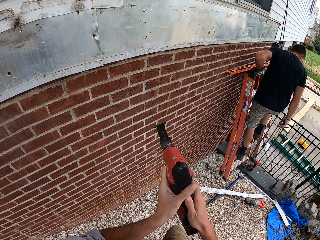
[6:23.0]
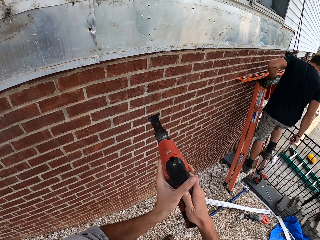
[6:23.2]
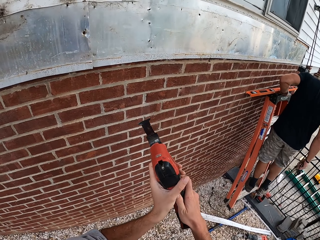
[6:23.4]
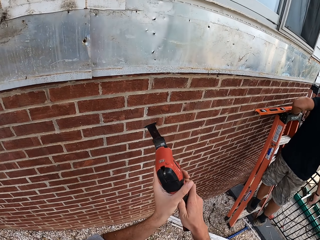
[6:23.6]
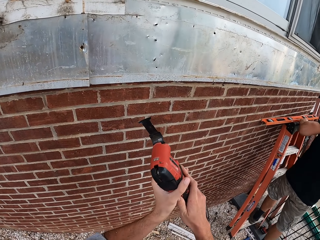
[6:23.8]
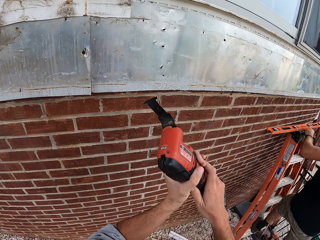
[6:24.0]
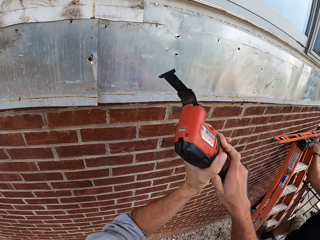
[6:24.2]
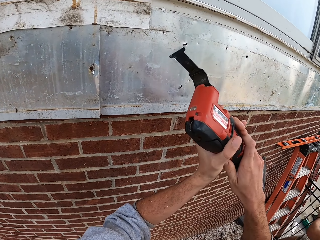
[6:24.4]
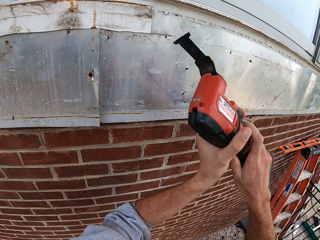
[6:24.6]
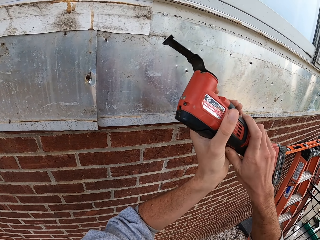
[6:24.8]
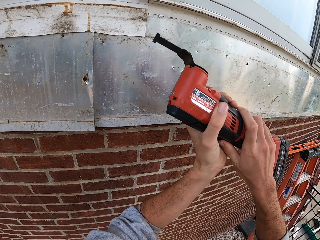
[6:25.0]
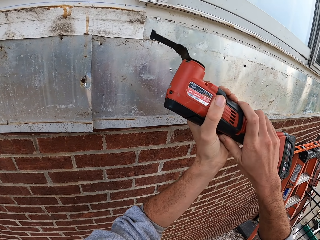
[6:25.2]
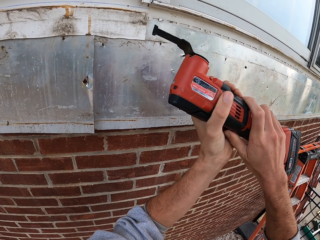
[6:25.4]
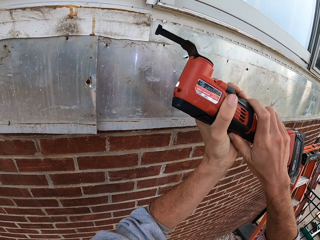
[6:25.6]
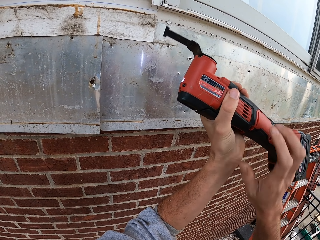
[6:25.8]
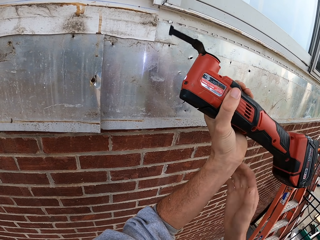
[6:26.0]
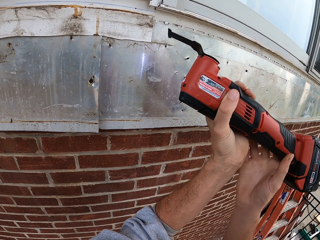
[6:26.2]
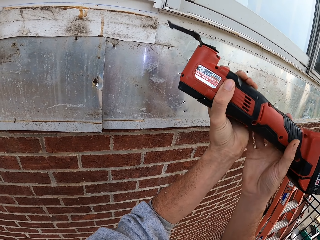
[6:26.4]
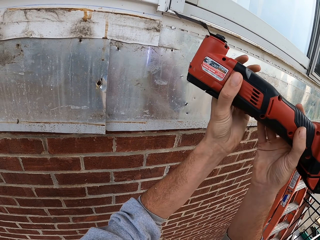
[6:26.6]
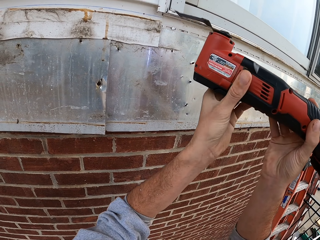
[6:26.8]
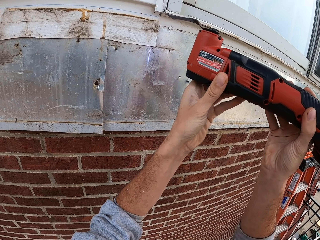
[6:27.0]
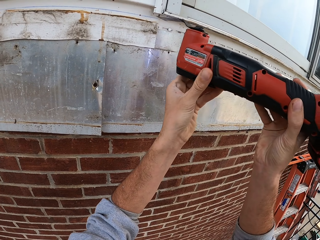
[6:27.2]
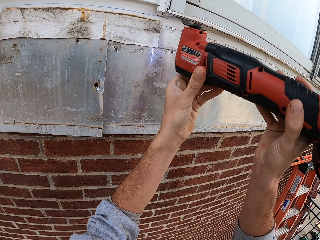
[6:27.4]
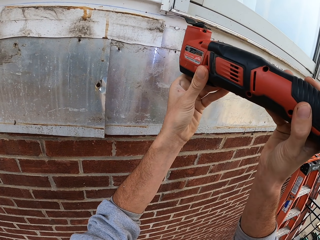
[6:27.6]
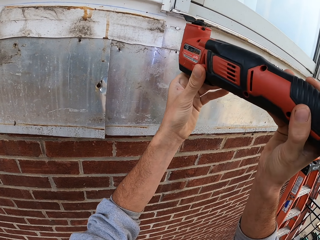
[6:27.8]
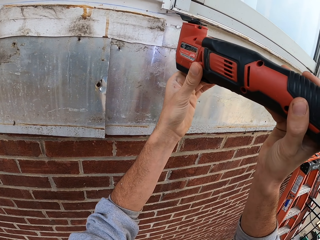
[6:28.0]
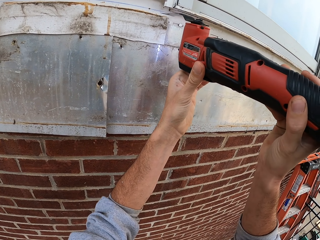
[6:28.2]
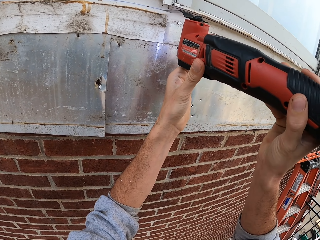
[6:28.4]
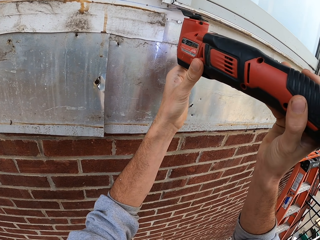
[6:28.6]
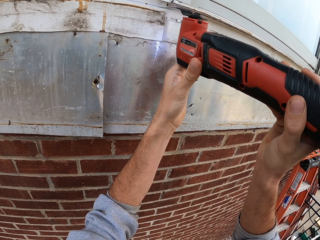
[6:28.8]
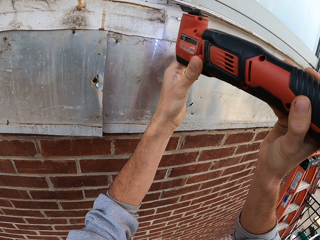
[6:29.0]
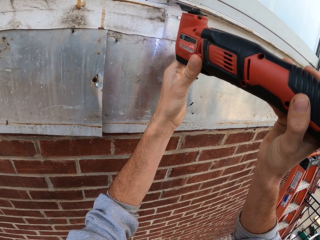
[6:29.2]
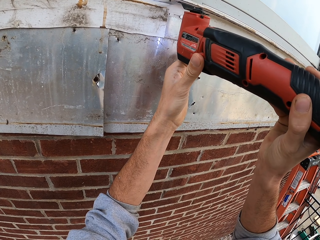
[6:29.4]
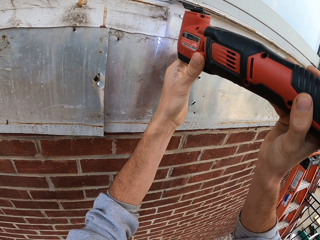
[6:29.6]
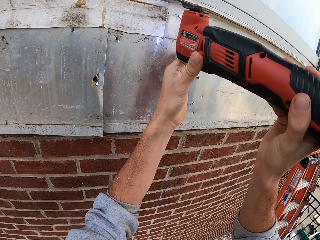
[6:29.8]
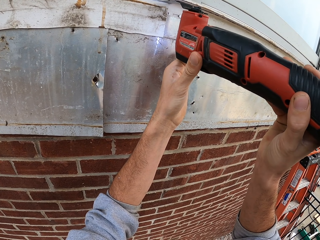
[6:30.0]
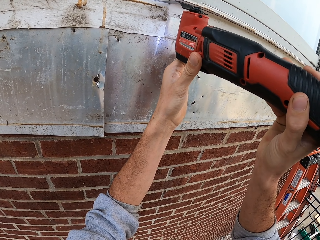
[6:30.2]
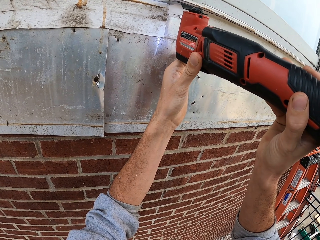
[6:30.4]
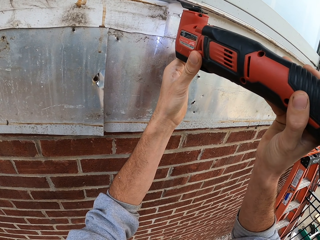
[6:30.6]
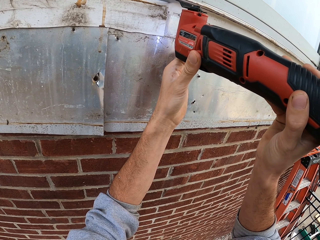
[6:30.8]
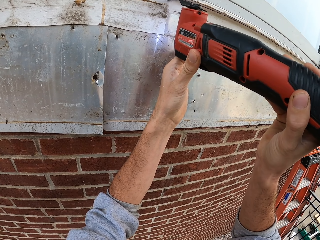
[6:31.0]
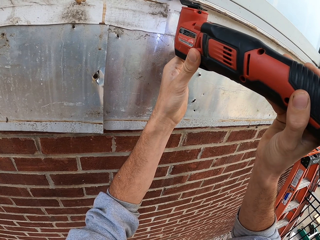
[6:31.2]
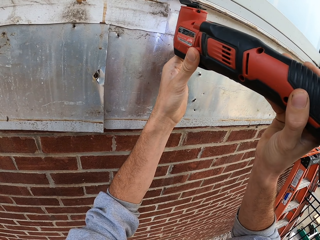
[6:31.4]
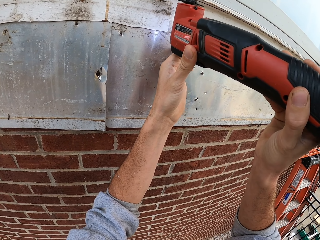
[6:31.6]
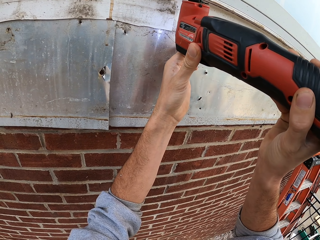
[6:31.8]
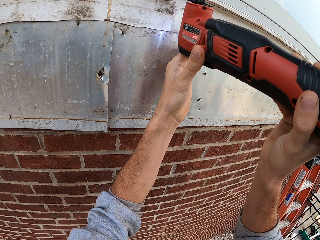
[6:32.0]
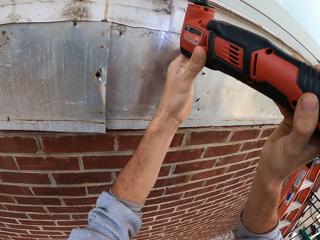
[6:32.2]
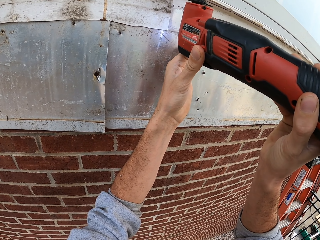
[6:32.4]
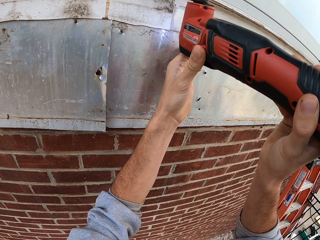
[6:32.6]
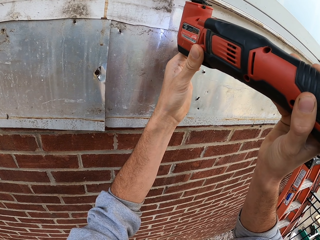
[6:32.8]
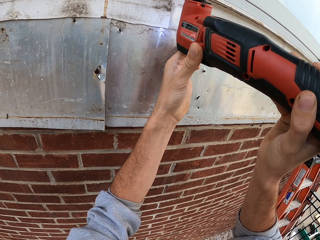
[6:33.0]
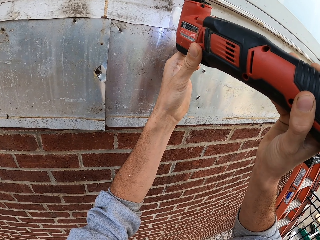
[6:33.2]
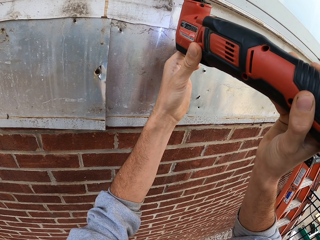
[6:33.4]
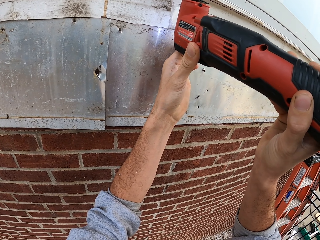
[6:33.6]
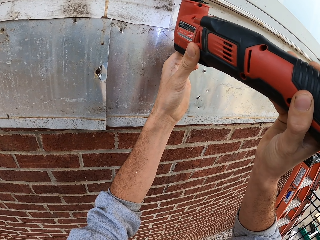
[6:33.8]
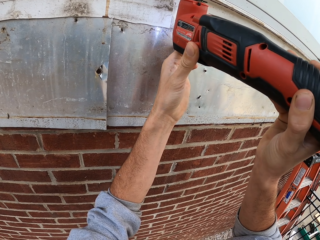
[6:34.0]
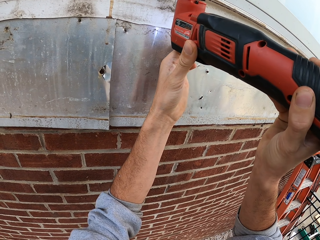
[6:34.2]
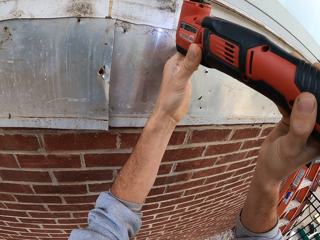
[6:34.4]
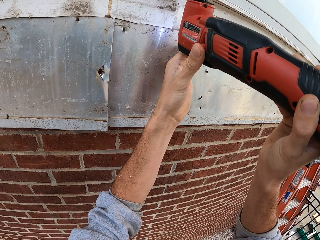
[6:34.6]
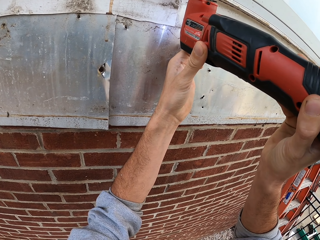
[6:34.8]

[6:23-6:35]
The camera wearer lifts something. They hold something with both hands. They turn their right hand. They cut in the mounted tile or iron sheet.

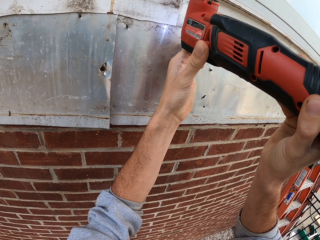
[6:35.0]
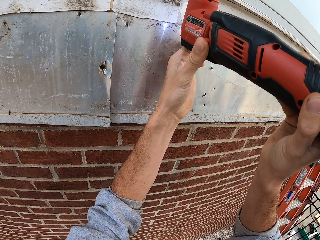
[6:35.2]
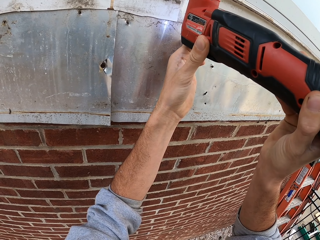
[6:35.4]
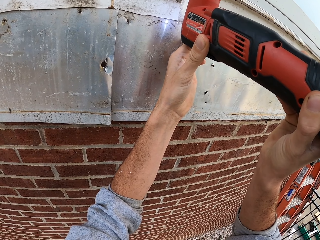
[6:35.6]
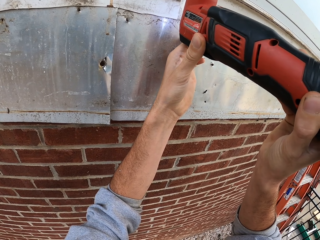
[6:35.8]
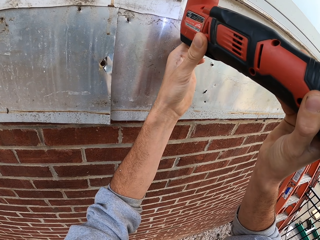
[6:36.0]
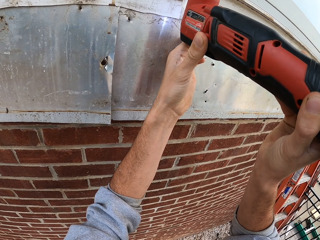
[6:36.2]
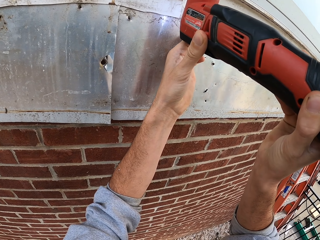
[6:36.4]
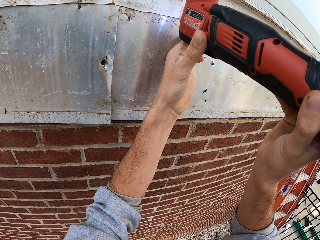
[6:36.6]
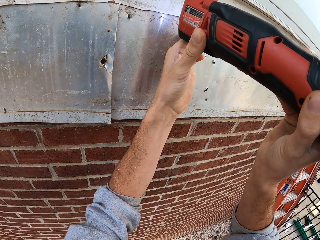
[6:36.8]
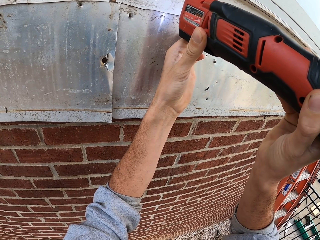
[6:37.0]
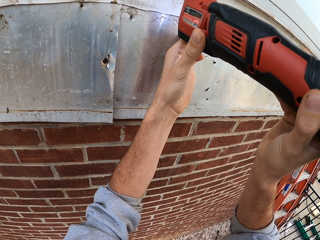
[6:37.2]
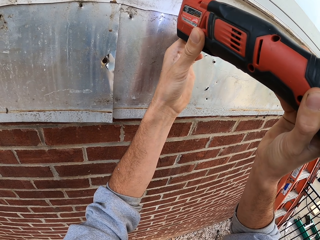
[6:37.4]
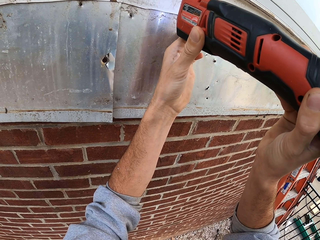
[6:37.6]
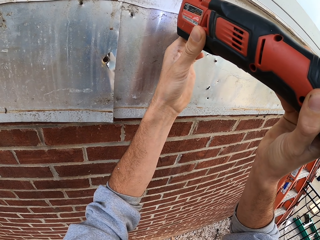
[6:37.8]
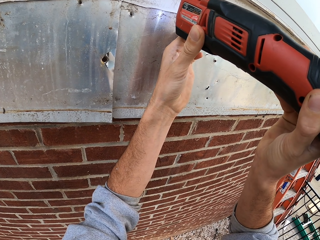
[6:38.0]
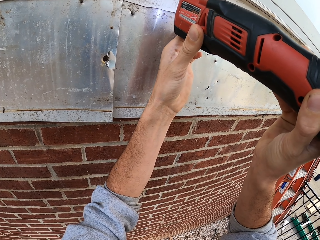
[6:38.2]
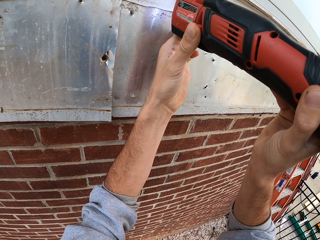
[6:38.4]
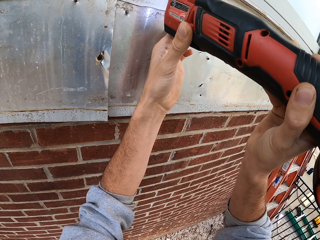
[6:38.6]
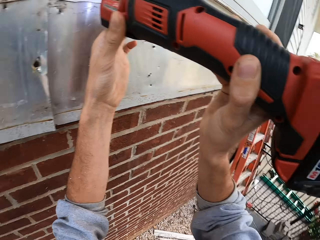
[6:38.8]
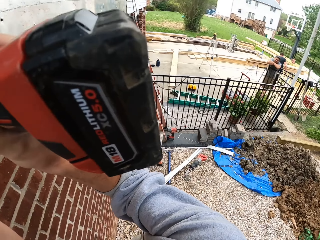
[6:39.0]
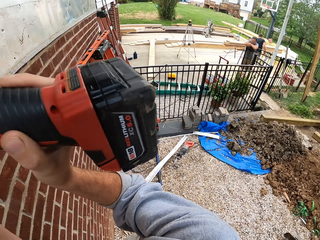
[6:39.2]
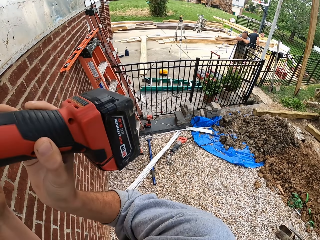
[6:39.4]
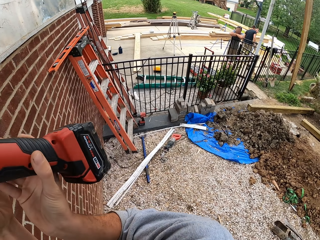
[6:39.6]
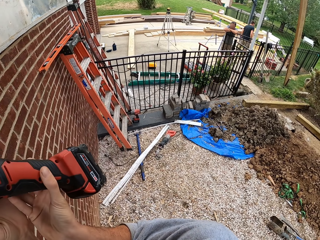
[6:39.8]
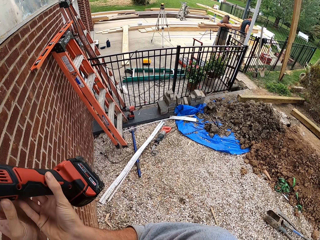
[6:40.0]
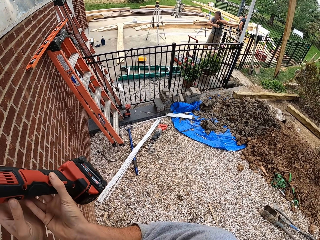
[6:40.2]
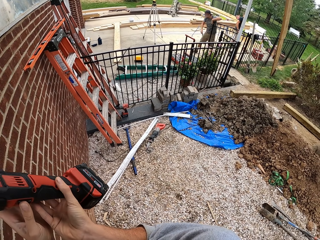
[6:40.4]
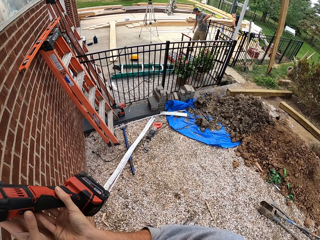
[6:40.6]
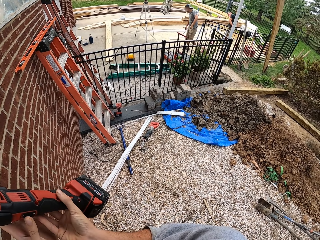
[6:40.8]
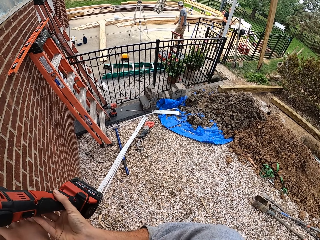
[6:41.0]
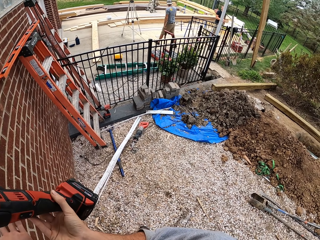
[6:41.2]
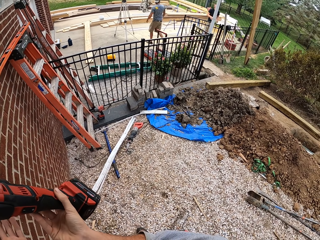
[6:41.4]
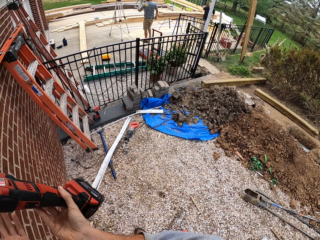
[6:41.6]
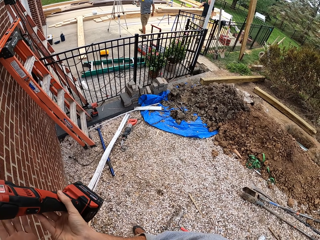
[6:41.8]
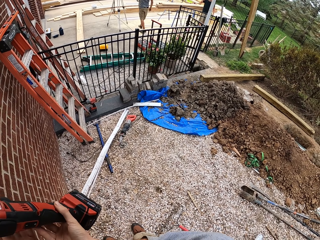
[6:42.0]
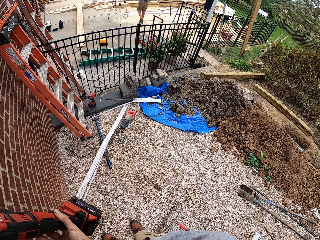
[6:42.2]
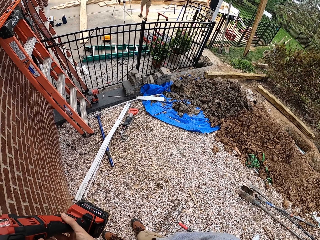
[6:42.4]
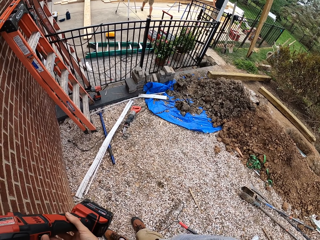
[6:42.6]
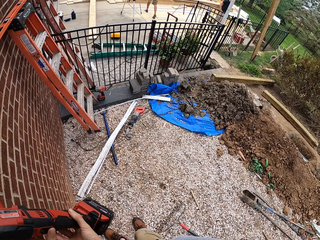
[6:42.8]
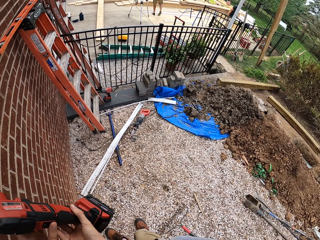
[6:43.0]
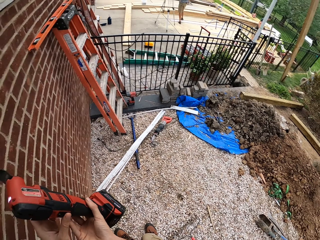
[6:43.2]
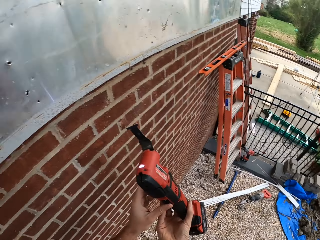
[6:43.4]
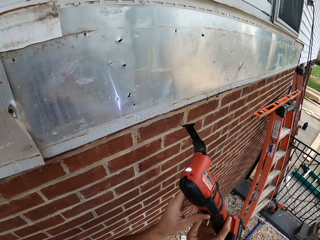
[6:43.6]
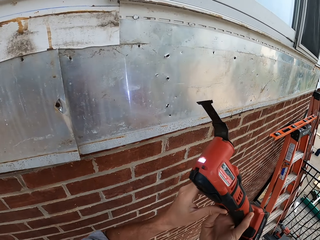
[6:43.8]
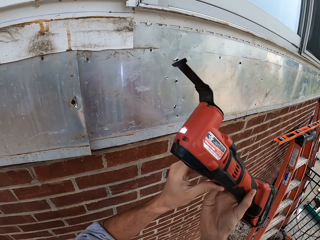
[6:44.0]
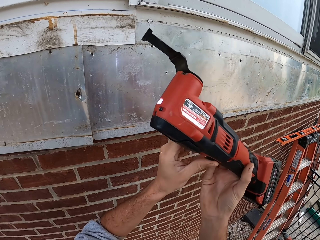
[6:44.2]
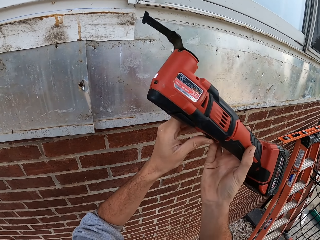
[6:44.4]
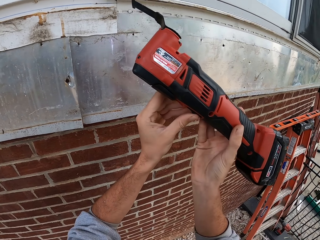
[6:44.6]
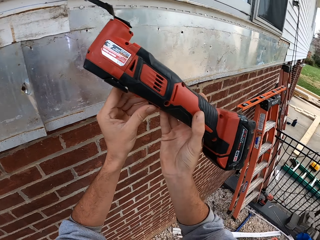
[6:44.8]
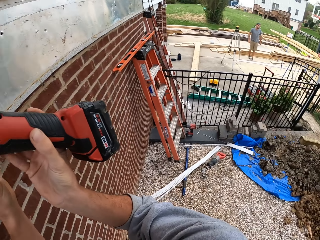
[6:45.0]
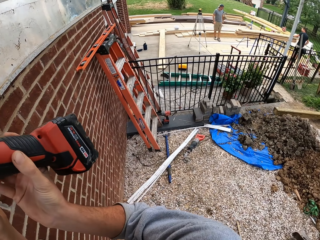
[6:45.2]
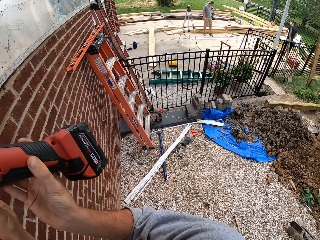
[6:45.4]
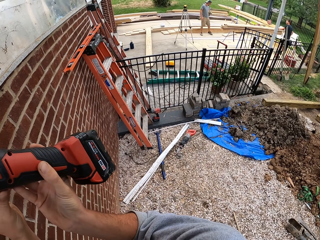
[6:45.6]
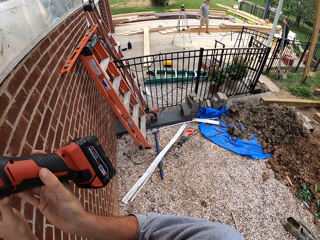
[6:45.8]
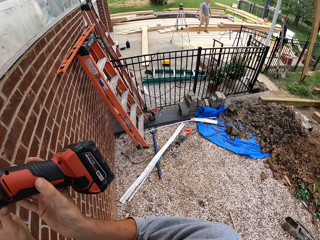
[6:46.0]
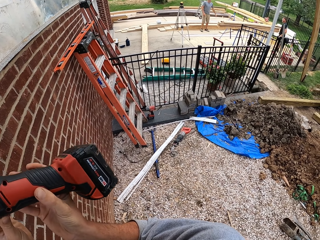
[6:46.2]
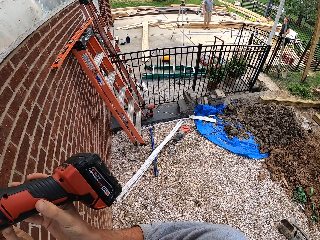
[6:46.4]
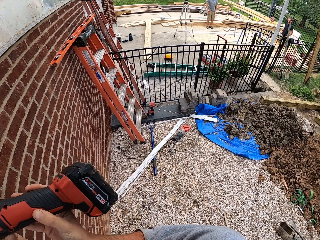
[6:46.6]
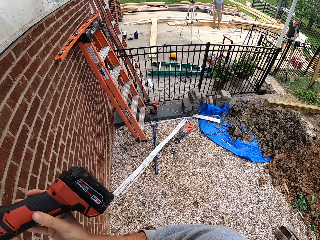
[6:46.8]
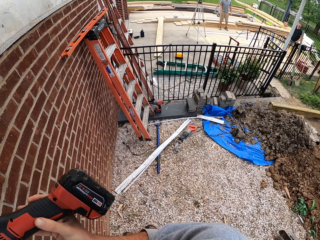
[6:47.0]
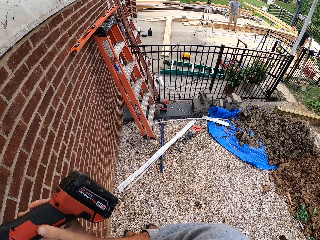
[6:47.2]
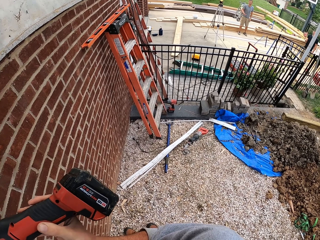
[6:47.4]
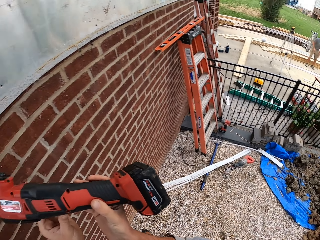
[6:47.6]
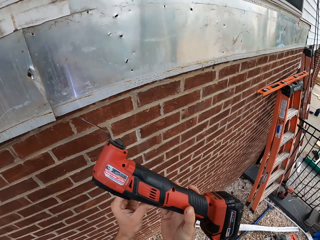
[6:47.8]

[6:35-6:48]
The camera wearer turns around. They stop. A man moves around, lifts a measuring carpenter ruler, and turns right. The camera wearer lowers something. Another man turns right. The camera wearer switches on something. The other man moves around. The first man lifts his right hand and turns left. The camera wearer turns around, lifts something, and turns around. The first man lowers his hand, turns left, and moves around. The camera wearer lowers something.
